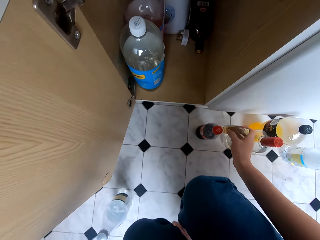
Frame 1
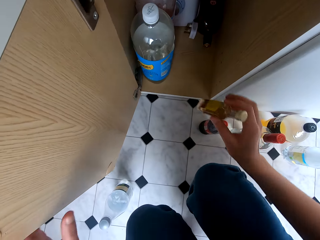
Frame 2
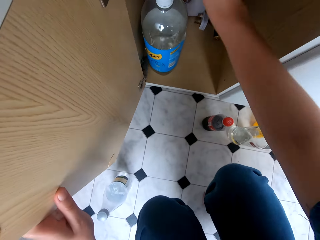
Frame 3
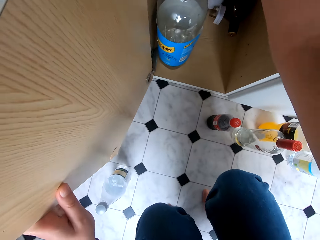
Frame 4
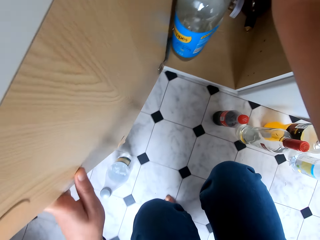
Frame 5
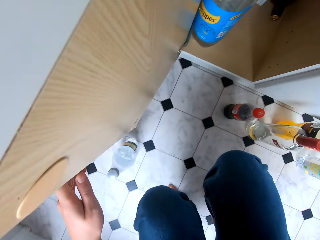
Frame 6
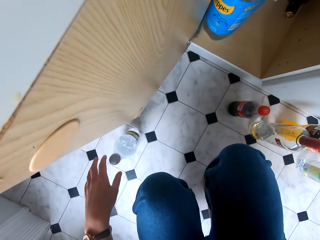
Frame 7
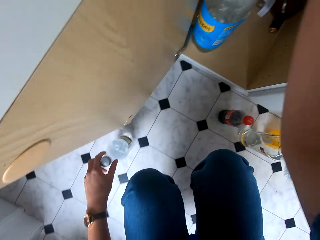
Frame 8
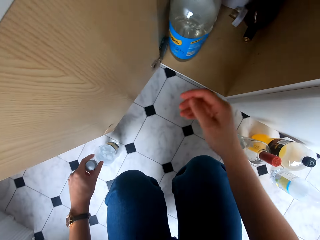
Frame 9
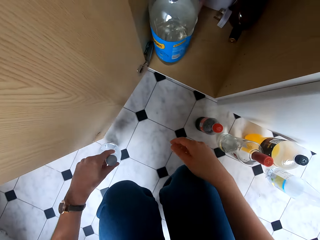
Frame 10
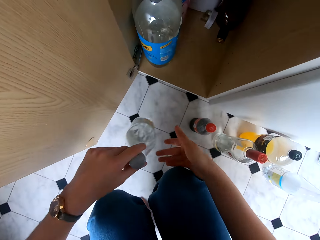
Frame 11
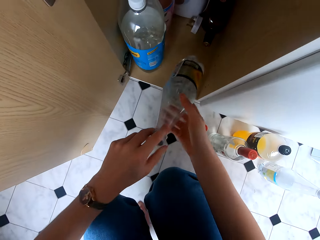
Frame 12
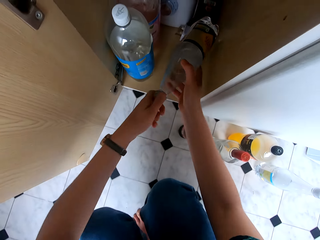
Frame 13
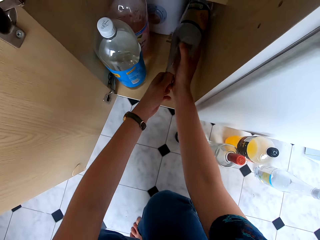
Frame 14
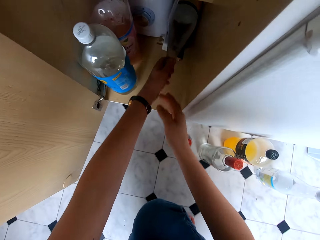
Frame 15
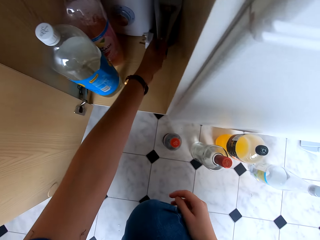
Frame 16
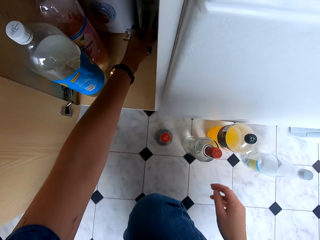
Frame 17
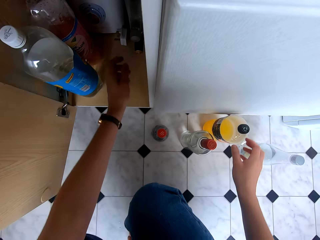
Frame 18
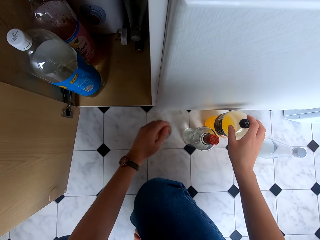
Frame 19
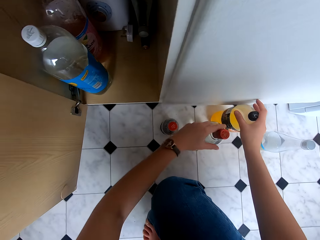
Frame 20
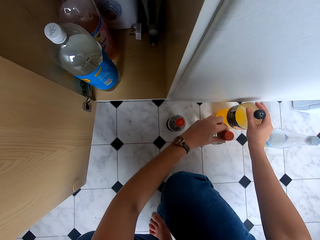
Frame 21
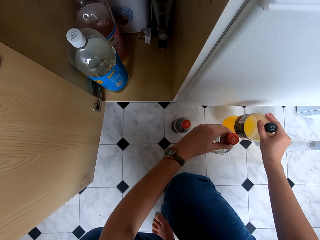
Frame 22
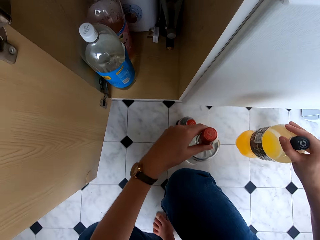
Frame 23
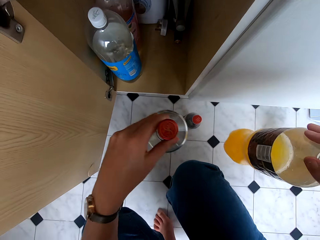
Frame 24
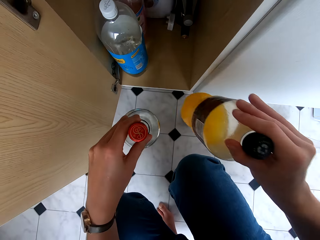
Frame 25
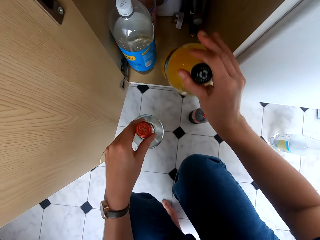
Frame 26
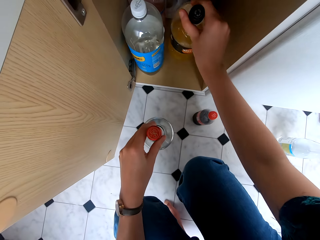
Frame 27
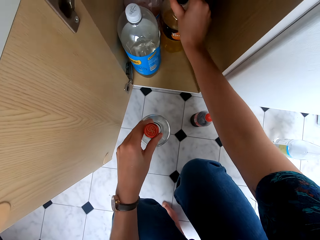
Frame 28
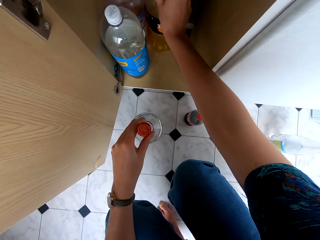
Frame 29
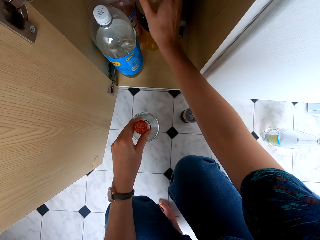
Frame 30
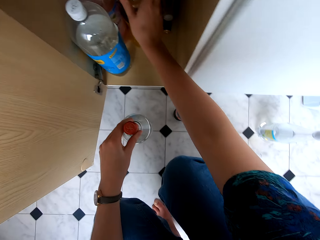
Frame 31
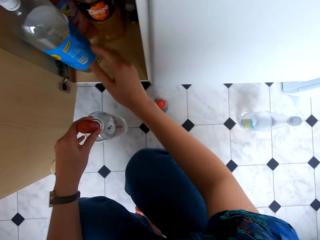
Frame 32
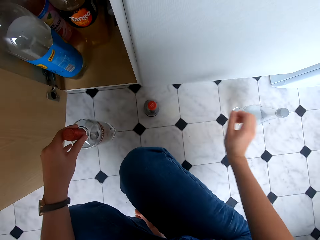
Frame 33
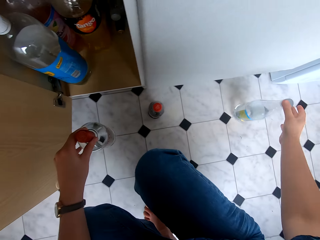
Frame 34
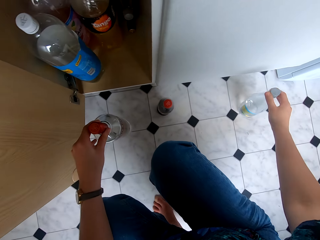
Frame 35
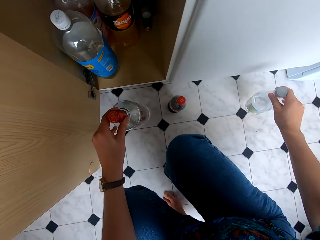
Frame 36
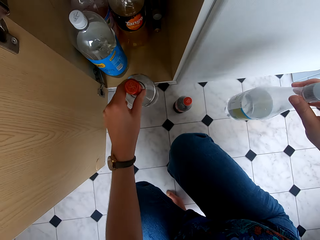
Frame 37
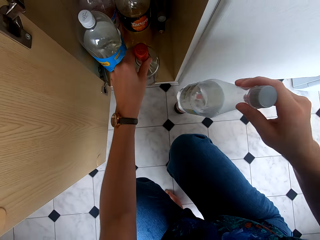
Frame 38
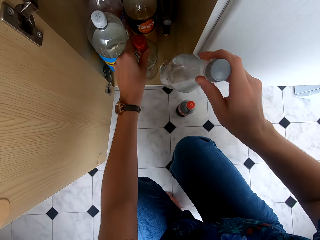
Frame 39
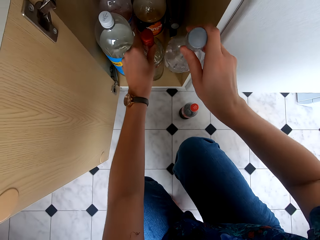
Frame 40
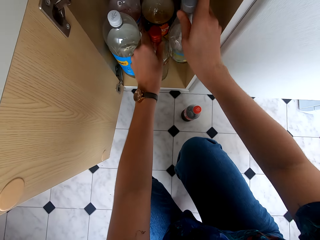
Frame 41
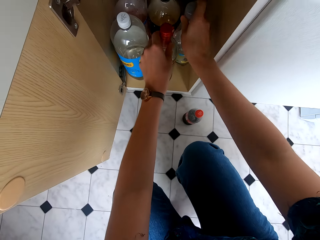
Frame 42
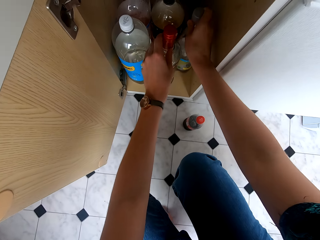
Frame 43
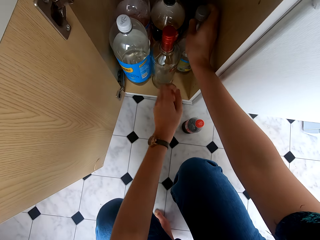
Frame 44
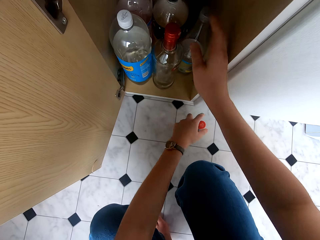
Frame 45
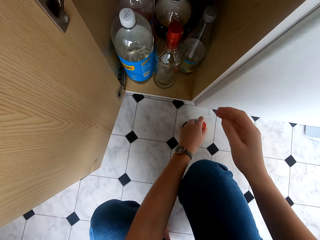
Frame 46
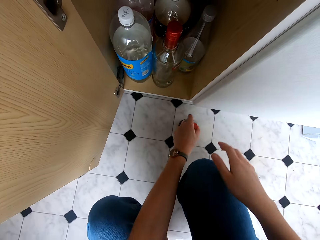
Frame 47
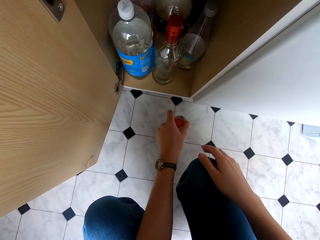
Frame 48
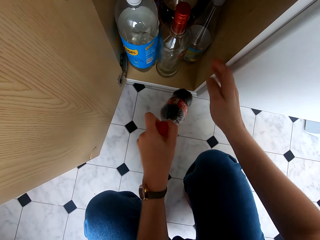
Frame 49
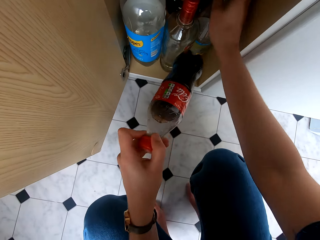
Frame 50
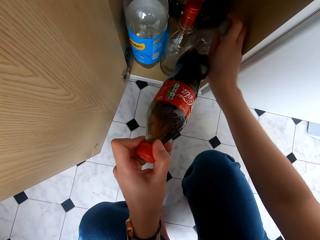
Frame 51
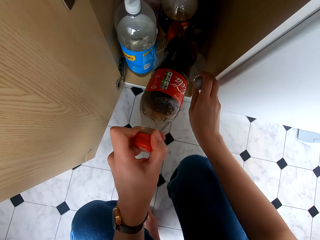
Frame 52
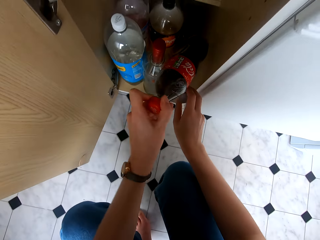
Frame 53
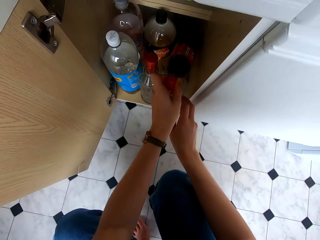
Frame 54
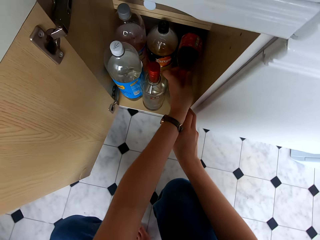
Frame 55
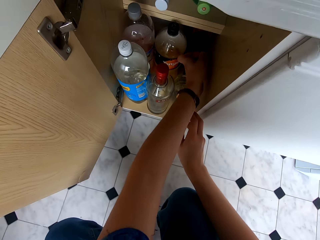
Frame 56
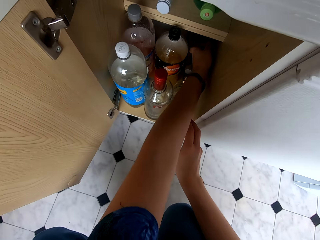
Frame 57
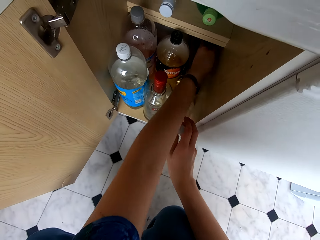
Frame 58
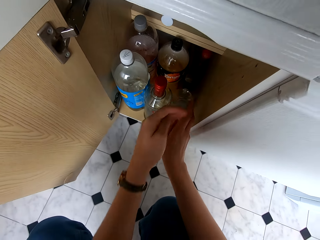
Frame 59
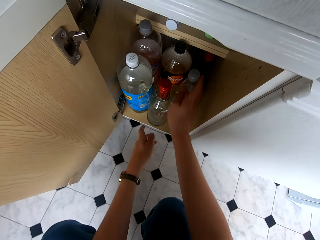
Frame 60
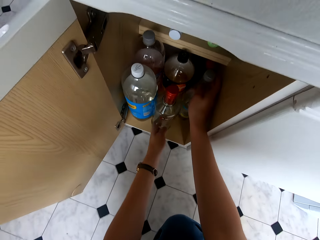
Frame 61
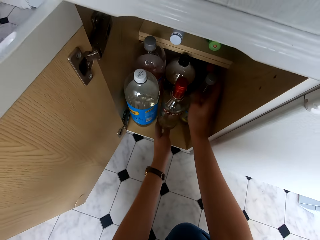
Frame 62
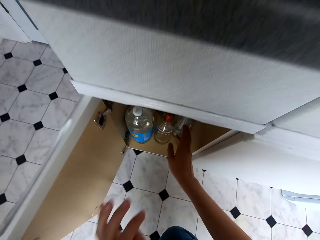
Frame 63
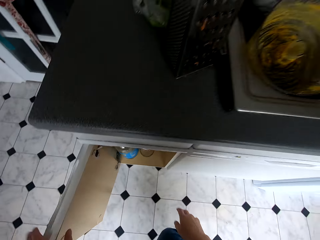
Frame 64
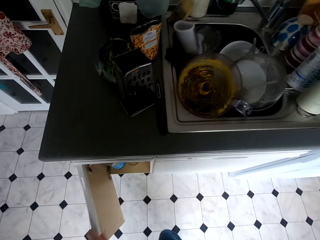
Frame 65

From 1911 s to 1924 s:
The camera wearer picks up a bottle. They place something on the top of the cabinet. They pick up a bottle and place the bottle on the kitchen cabinet. They pick up a bottle and place the bottle on the kitchen cabinet. They pick up a bottle and place the bottle on the kitchen cabinet. They pick up the soda bottle and place the soda bottle on the kitchen cabinet.

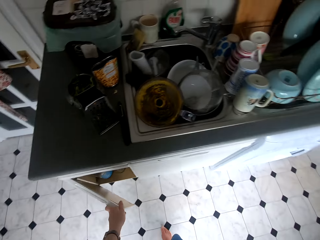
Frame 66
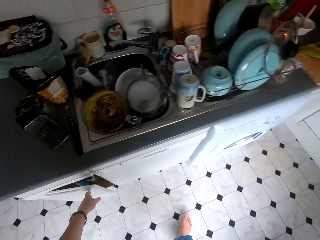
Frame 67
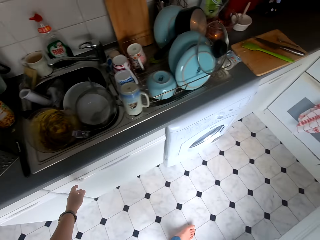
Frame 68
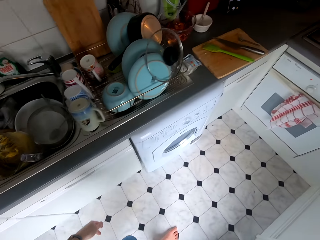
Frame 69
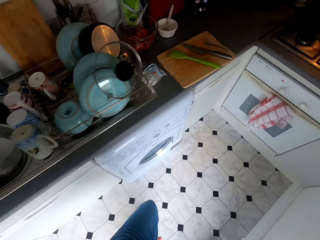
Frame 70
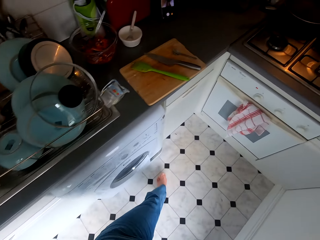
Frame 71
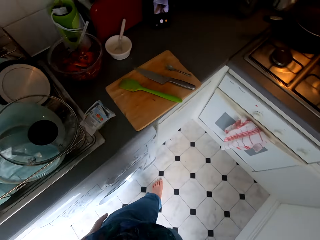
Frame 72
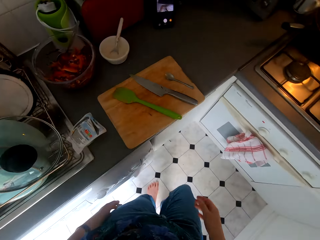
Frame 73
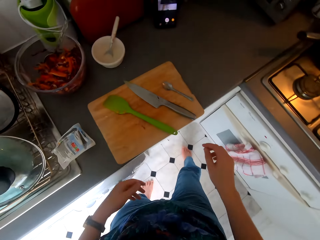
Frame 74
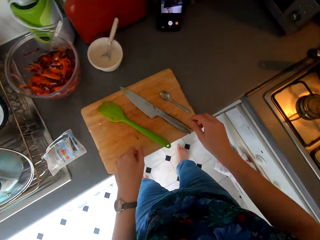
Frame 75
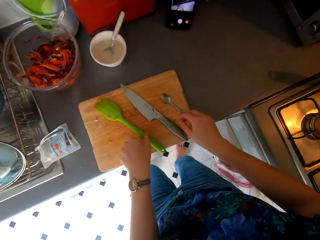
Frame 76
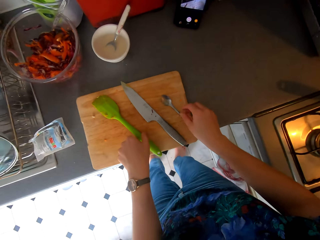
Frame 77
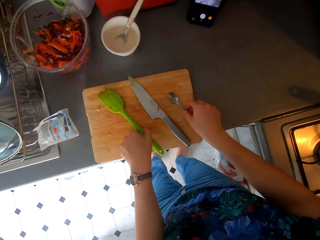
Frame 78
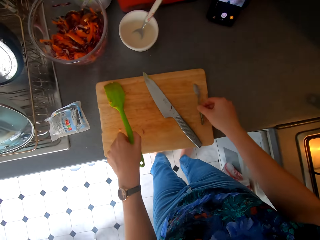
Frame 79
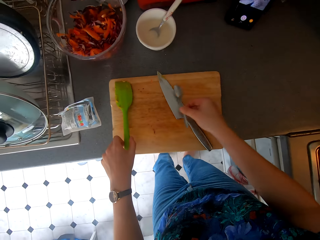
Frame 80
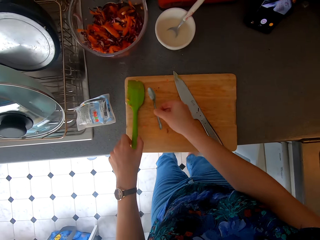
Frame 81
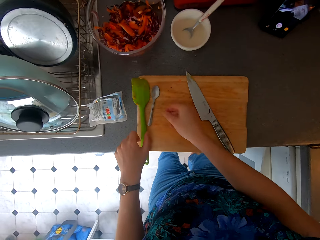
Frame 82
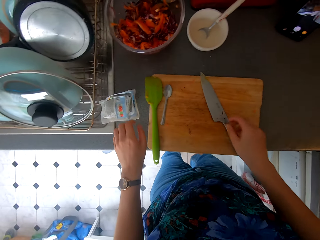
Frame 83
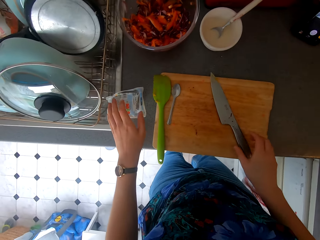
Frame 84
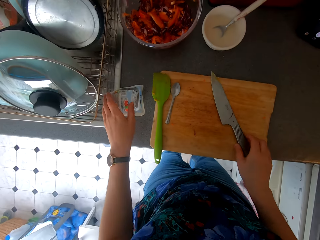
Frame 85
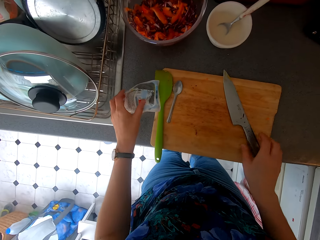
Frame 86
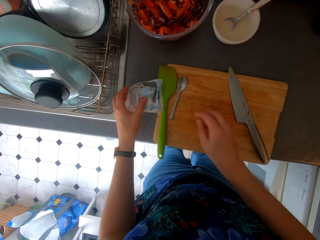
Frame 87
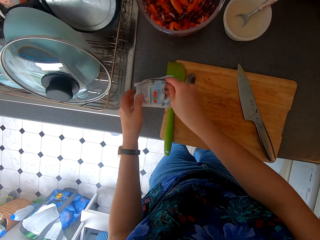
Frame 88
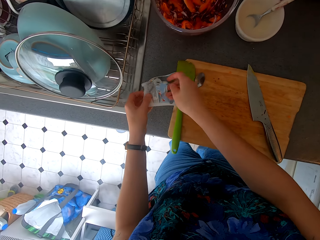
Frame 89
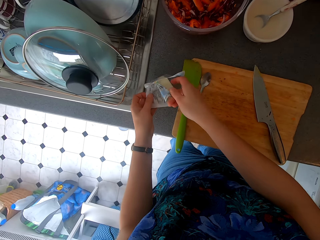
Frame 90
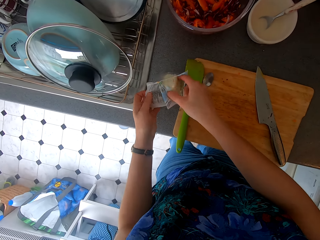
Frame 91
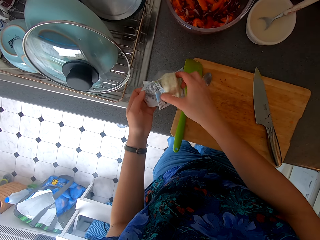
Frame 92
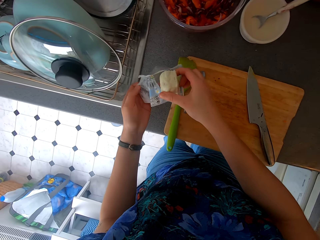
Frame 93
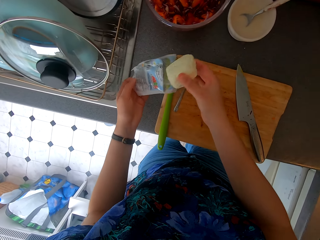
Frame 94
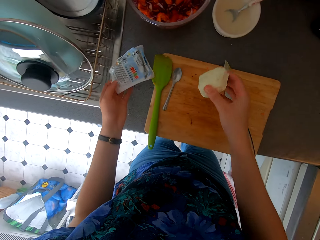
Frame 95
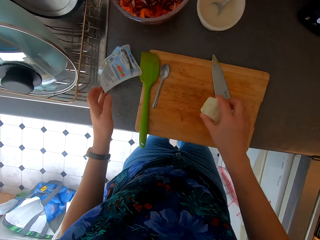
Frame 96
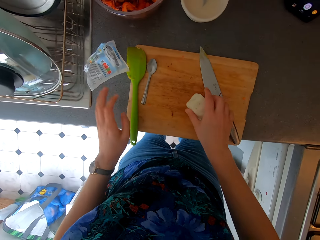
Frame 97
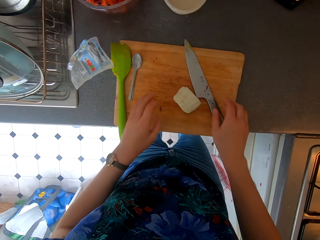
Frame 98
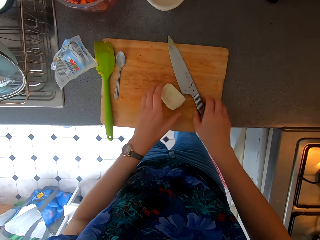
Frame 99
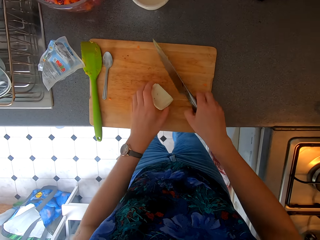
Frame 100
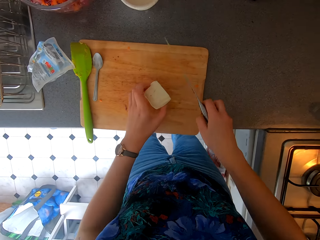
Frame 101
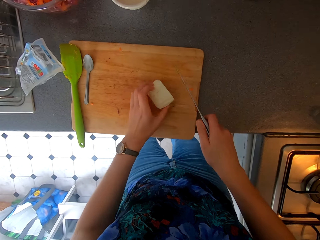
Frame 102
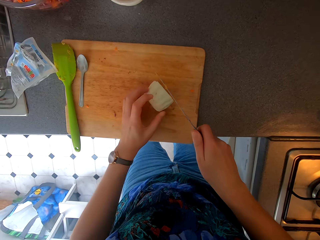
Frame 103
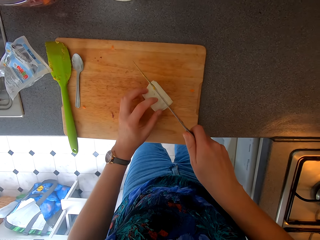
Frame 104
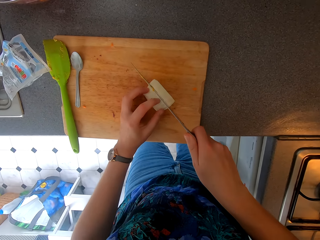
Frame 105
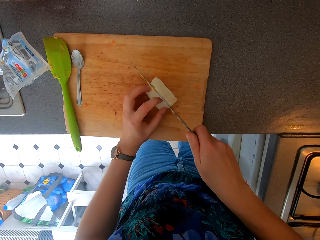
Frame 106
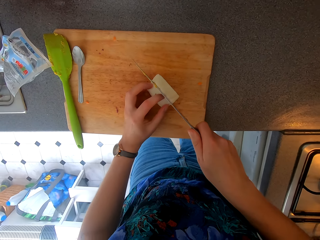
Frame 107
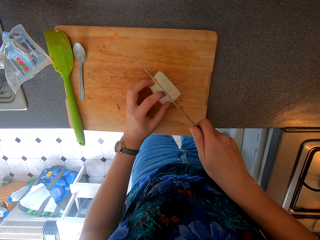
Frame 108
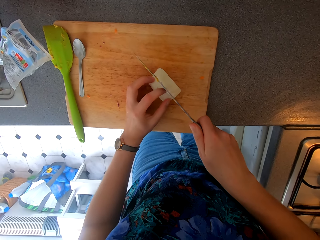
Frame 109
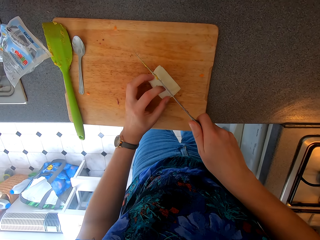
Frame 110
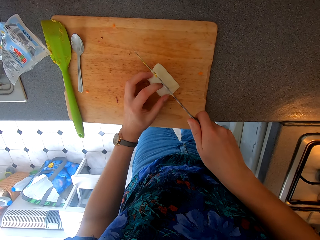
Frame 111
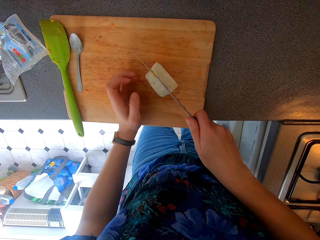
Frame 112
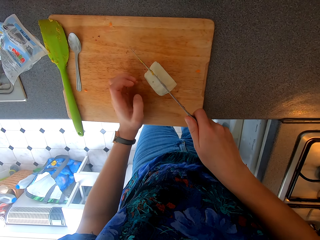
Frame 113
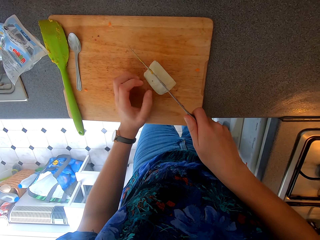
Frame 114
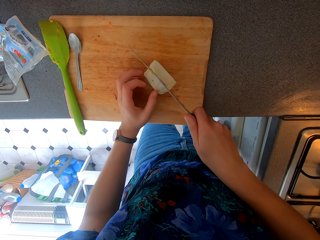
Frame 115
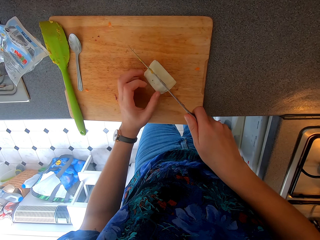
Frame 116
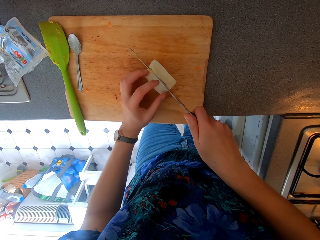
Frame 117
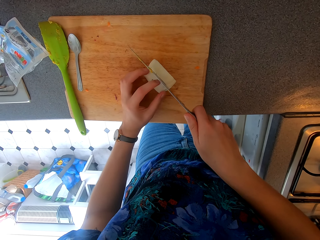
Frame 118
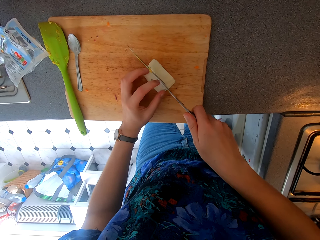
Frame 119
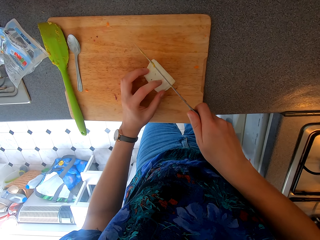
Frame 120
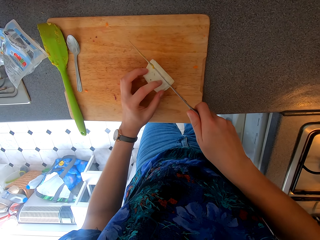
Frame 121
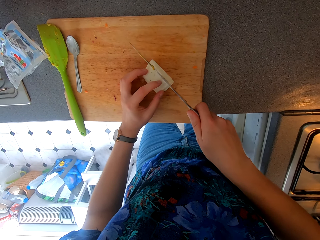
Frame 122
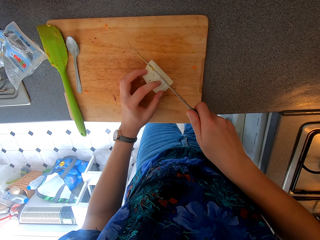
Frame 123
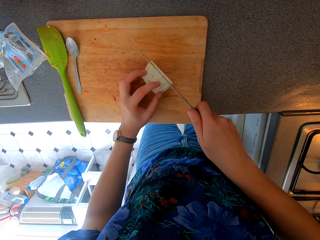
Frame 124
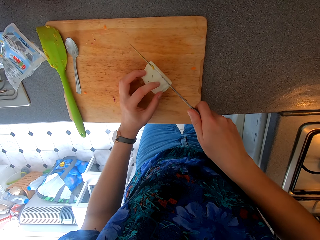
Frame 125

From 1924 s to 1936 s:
The camera wearer stands up. They close the kitchen cabinet door. They walk around. They move utensils on the chopping board. They touch the plastic spoon and touch the spoon. They pick up cheese from the pack. They put the cheese on the chopping board. They pick up the spoon. They chop the cheese on the chopping board with a knife.
